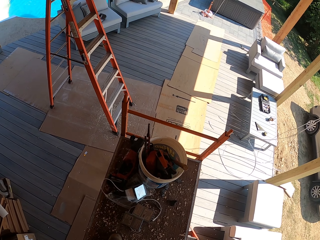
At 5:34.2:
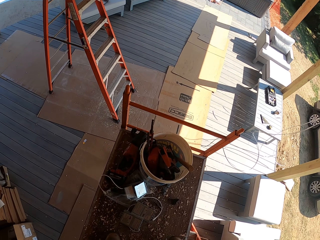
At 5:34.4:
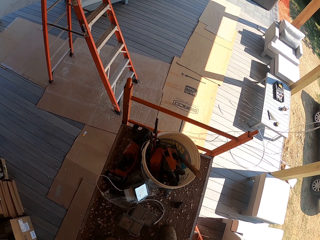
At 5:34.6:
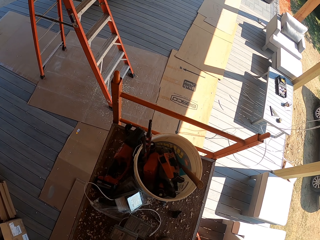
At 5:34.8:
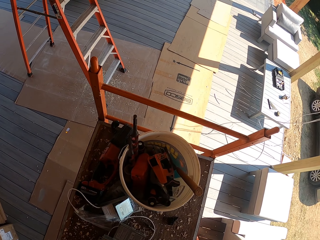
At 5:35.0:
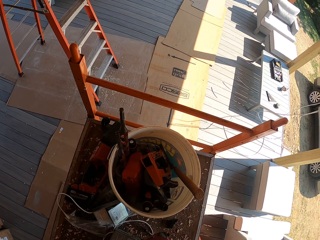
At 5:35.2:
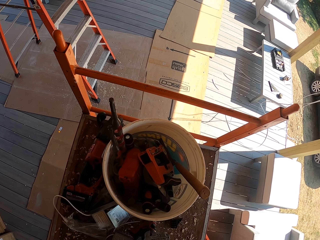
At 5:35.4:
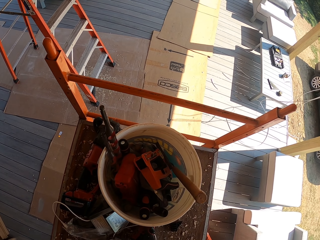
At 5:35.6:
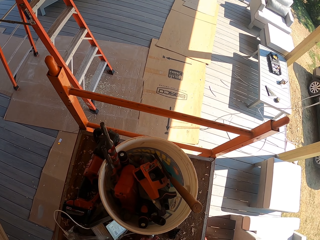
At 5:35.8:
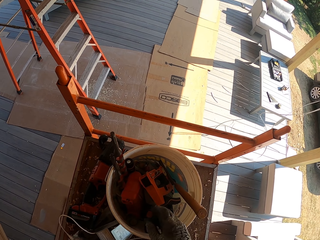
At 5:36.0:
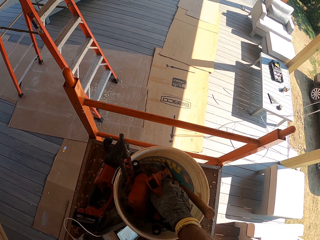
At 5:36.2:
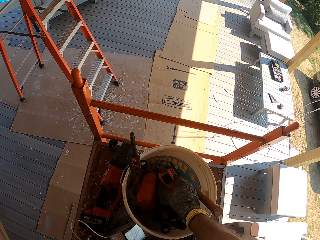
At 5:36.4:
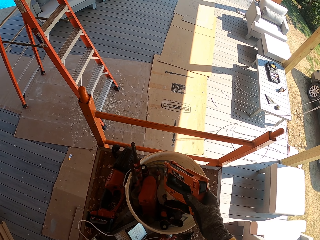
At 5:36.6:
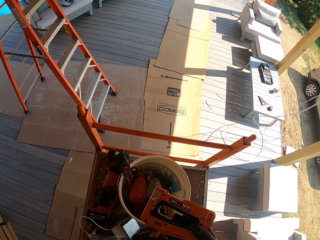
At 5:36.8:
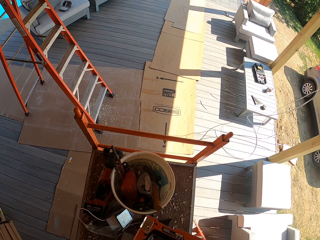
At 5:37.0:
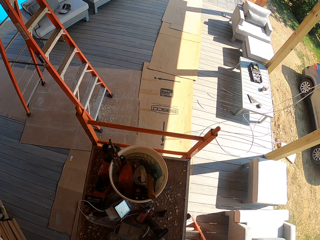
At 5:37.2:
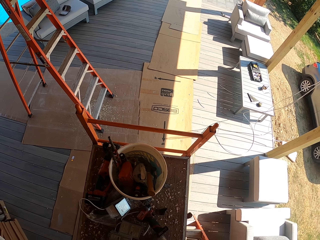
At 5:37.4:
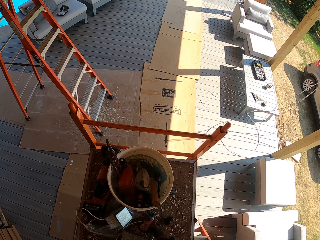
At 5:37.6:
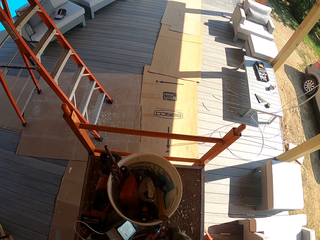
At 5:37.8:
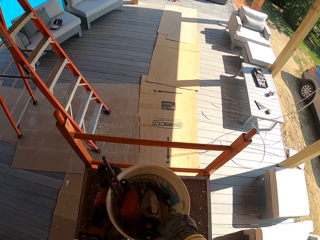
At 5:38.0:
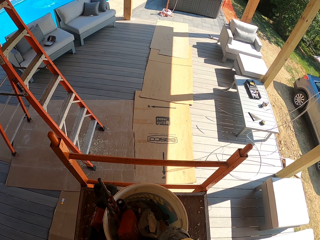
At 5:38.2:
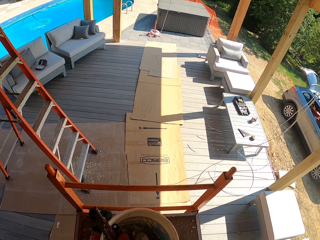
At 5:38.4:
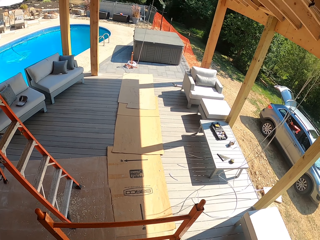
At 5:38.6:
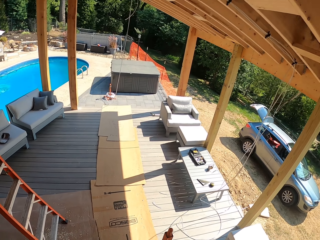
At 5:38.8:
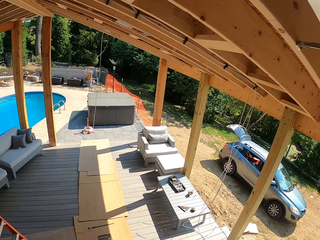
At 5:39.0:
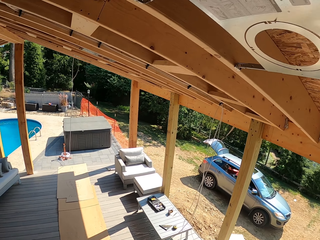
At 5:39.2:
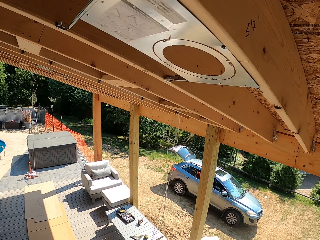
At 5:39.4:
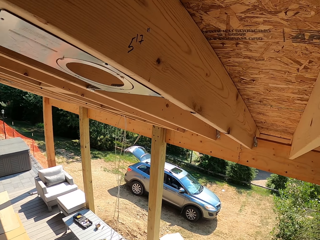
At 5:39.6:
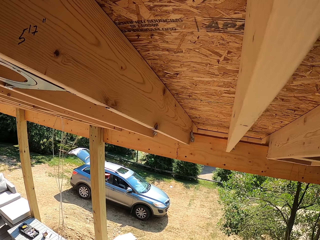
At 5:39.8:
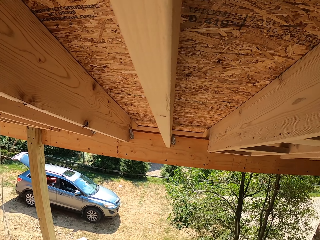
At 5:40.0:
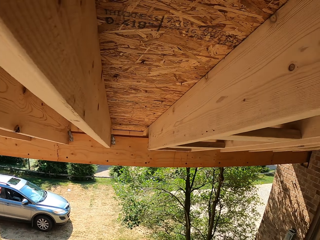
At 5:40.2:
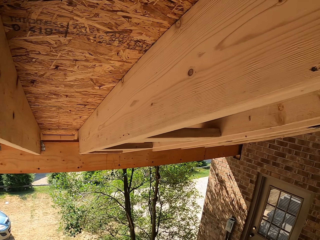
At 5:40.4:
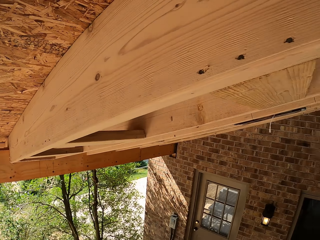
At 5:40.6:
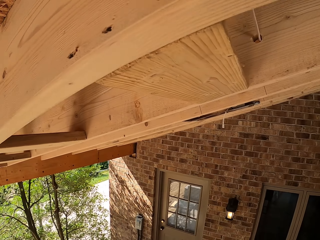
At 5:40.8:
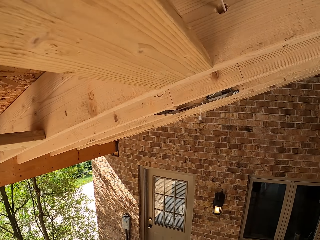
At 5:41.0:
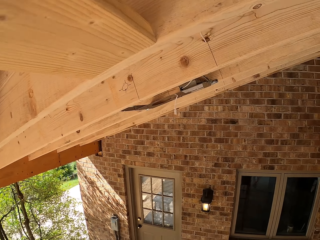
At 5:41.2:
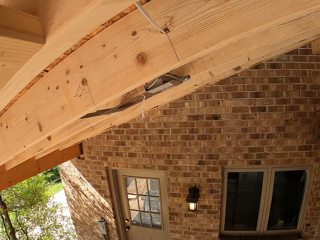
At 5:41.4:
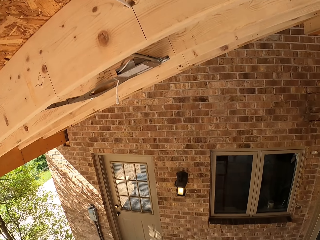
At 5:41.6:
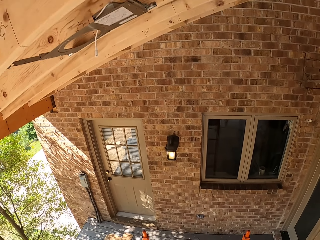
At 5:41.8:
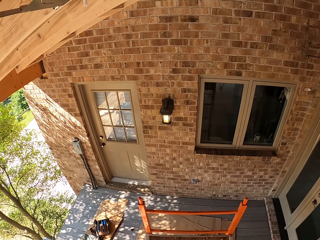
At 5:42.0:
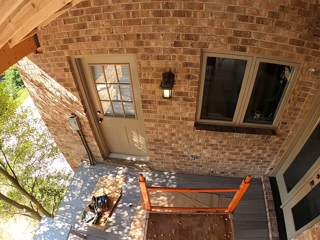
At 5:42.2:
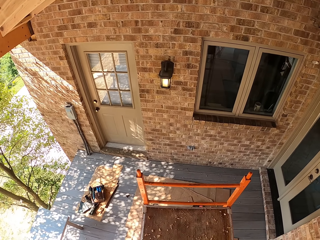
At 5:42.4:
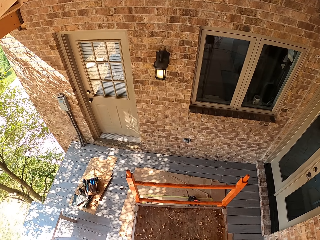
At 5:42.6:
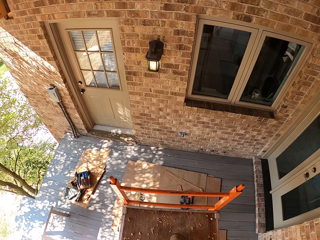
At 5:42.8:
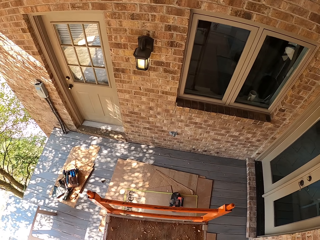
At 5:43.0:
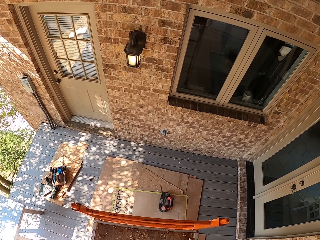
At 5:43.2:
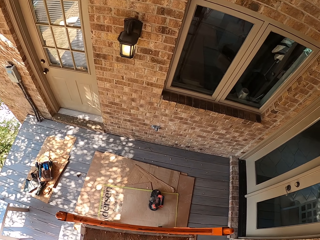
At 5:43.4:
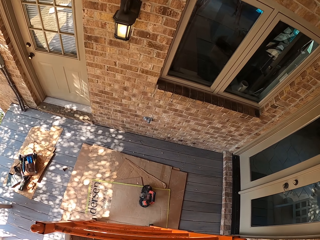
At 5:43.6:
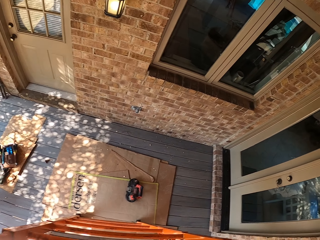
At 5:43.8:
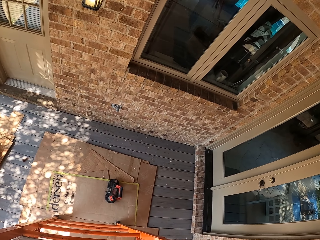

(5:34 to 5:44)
The camera wearer picks up the stapler. They walk around. They pick up something. They look around.

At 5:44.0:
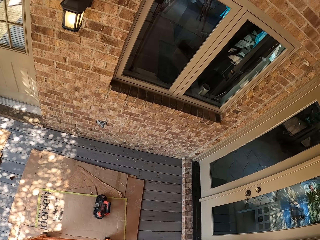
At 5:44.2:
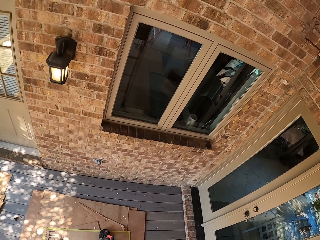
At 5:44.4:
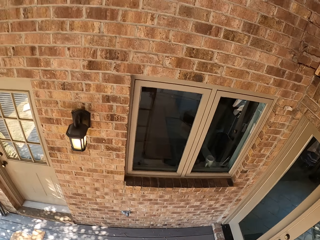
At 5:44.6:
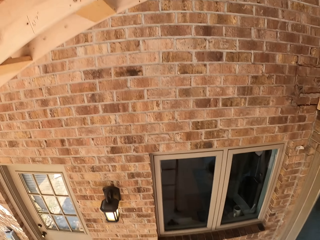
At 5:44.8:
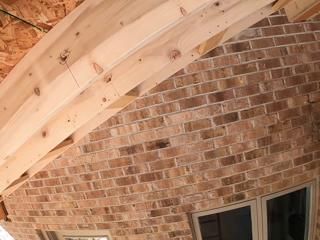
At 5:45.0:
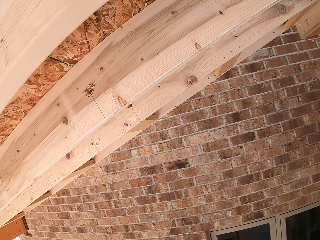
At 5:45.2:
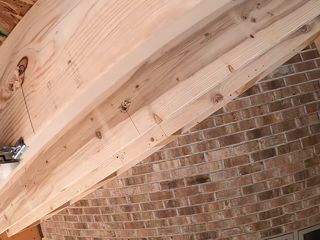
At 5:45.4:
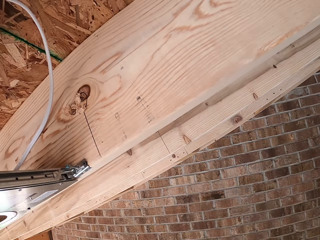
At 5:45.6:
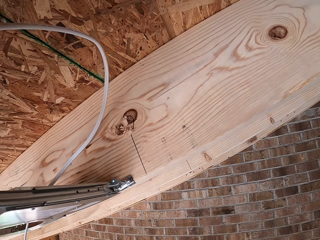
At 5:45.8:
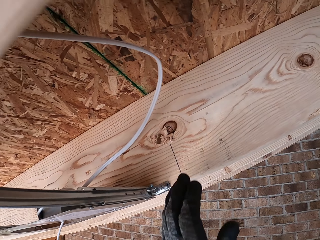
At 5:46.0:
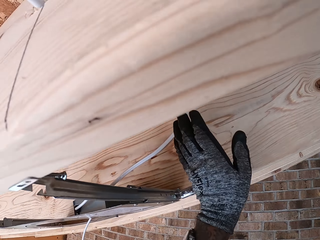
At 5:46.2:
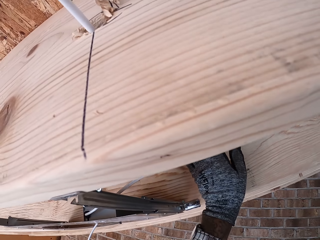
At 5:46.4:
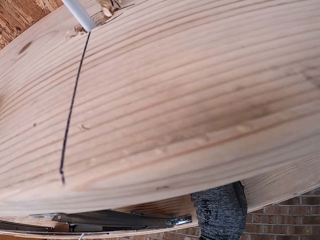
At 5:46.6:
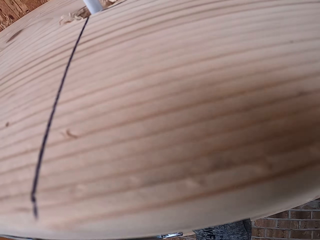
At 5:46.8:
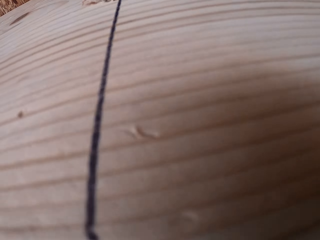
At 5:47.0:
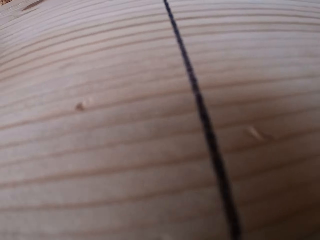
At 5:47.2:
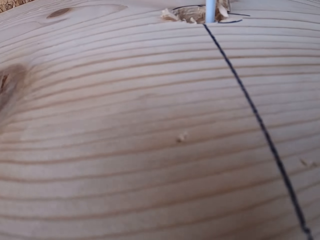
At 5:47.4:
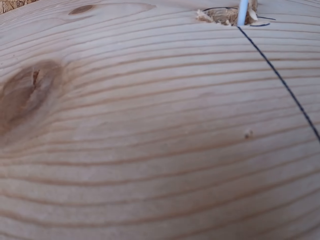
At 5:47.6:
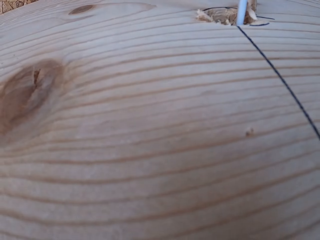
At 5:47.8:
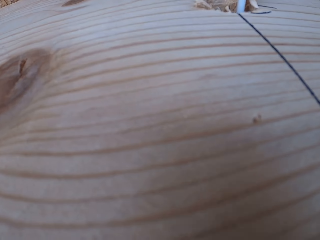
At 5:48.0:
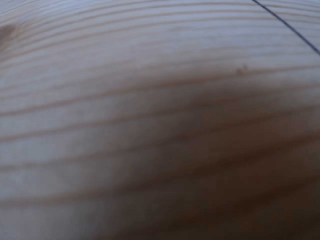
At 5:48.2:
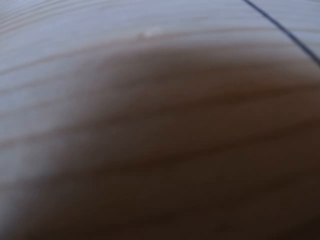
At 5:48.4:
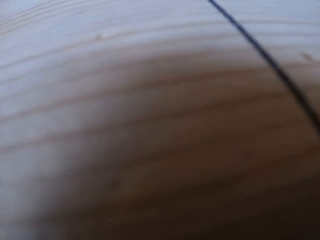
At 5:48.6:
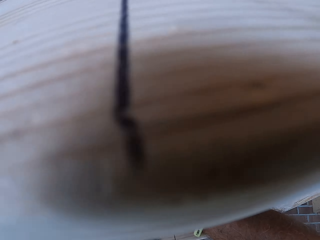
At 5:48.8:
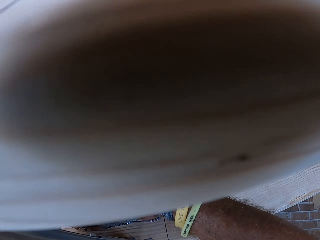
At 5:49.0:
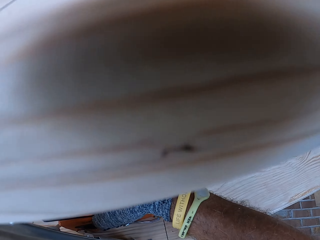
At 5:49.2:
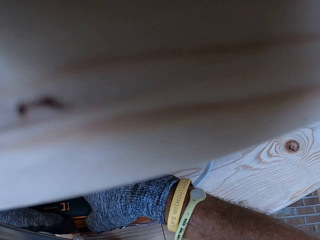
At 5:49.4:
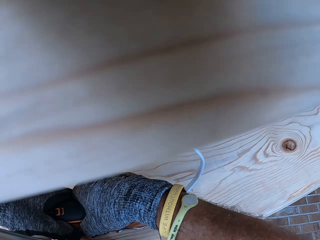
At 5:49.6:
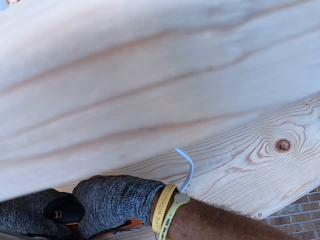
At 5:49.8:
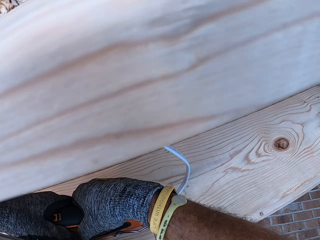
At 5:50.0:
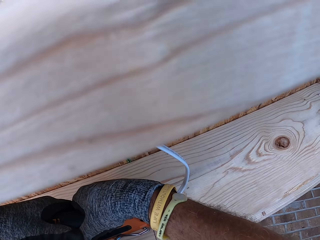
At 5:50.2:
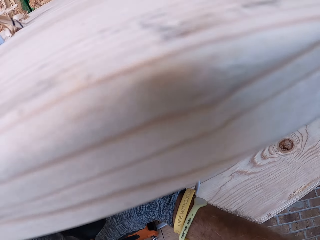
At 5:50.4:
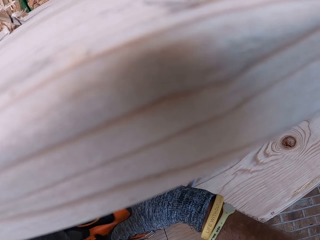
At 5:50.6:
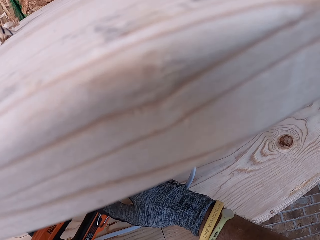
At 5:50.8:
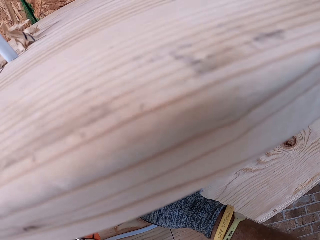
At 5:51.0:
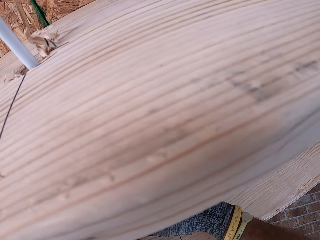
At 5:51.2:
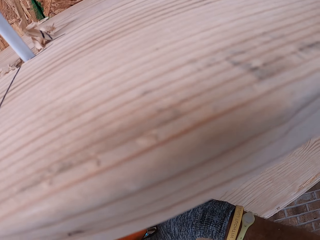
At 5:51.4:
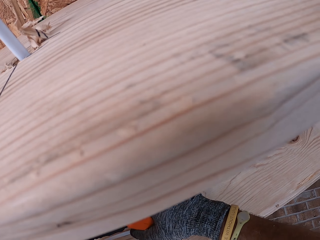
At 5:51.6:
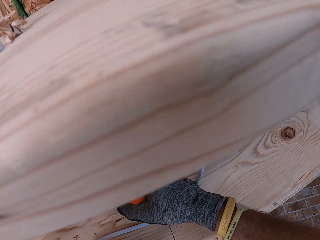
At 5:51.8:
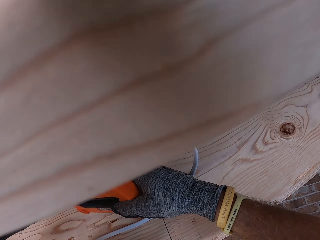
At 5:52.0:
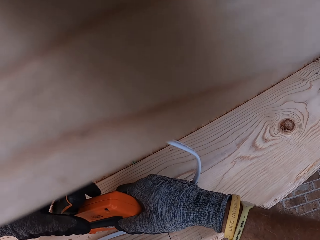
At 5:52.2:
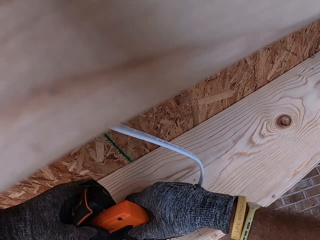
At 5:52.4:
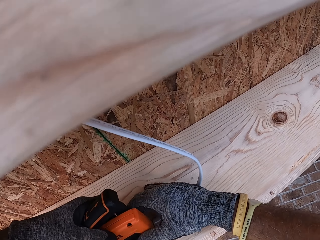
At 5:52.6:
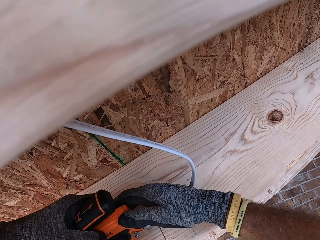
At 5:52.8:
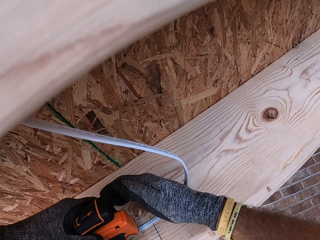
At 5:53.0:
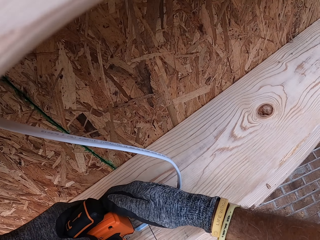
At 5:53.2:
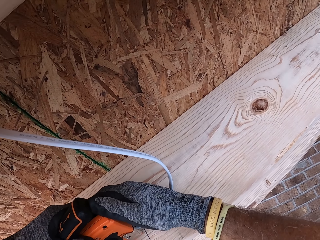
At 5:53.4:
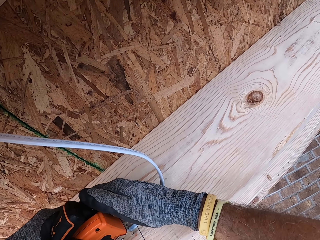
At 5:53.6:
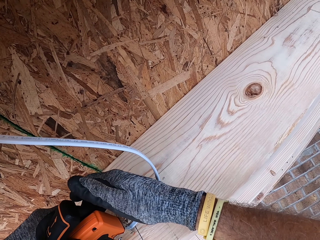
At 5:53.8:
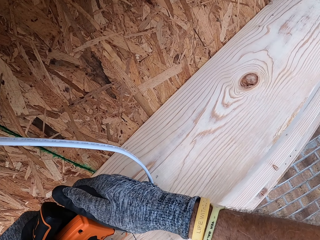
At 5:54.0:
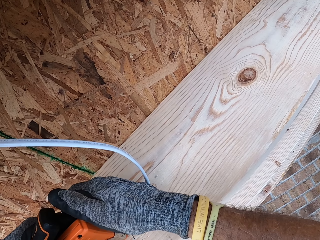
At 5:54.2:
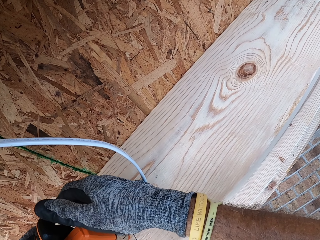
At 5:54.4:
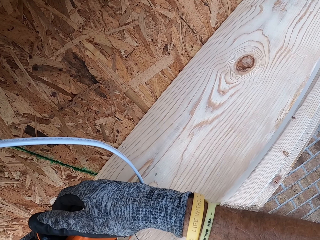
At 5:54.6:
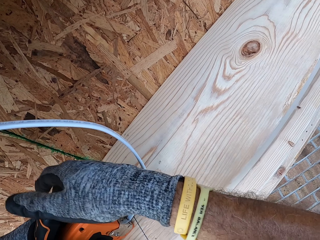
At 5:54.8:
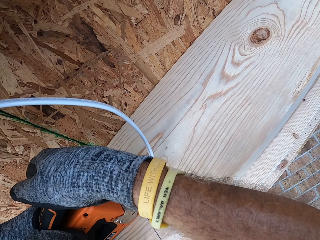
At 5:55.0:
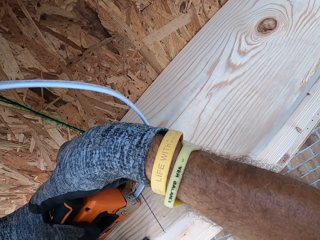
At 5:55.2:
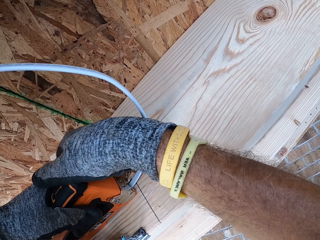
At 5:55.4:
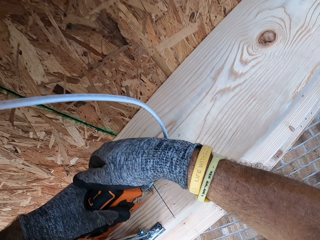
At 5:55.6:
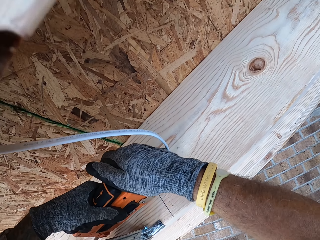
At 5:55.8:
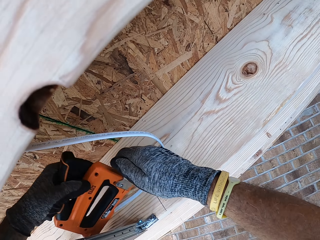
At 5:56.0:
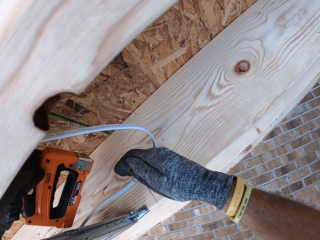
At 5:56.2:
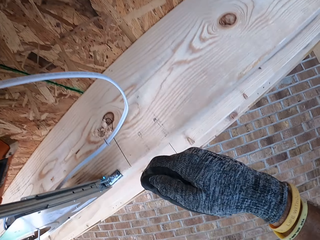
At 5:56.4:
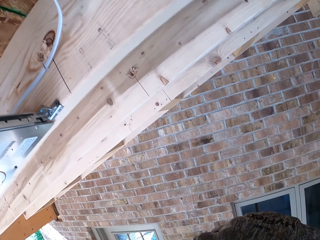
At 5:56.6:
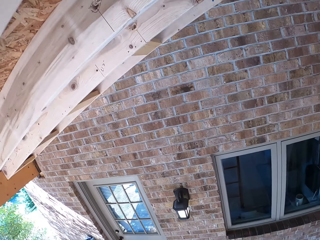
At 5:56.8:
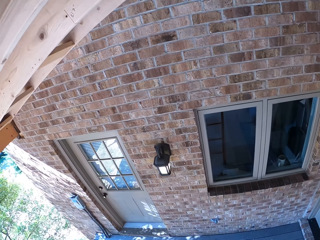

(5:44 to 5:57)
The camera wearer staples. They hold the cable. They look at the roof. They staple the bulb holder.
